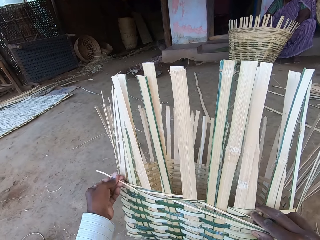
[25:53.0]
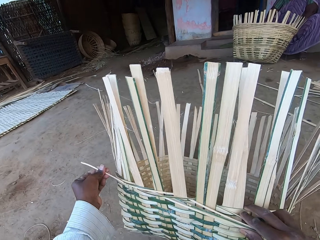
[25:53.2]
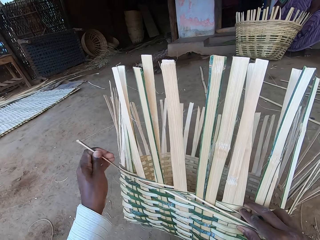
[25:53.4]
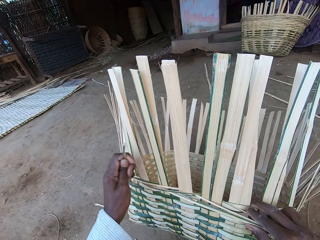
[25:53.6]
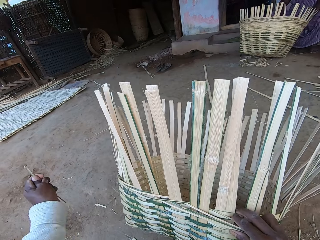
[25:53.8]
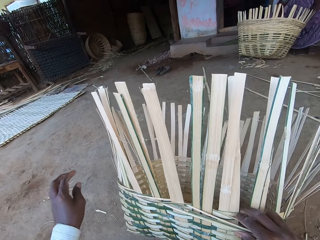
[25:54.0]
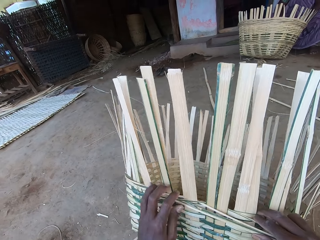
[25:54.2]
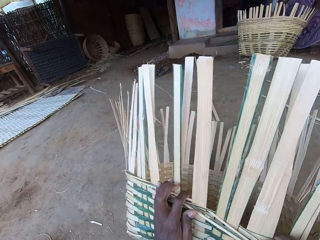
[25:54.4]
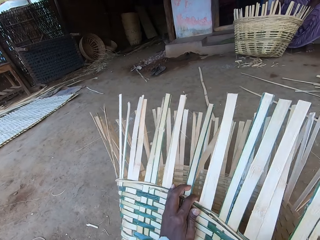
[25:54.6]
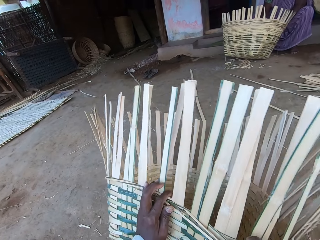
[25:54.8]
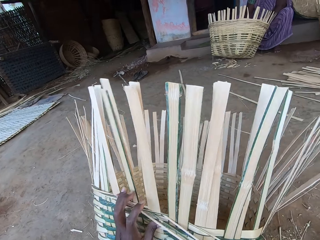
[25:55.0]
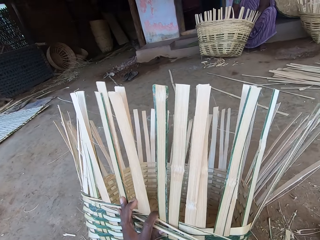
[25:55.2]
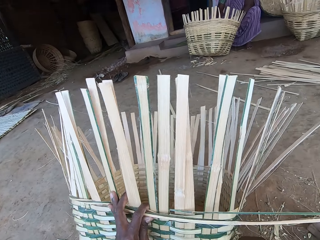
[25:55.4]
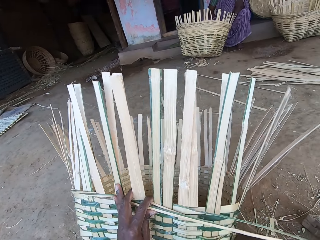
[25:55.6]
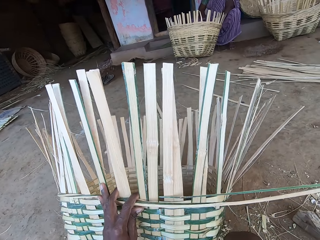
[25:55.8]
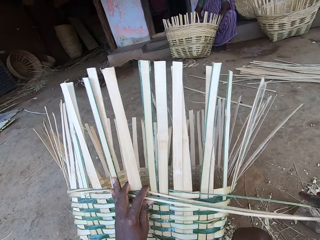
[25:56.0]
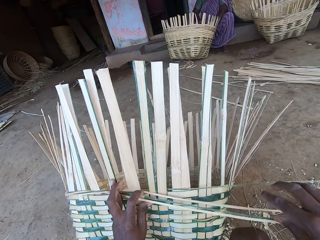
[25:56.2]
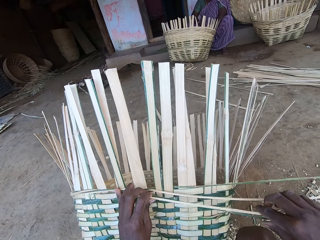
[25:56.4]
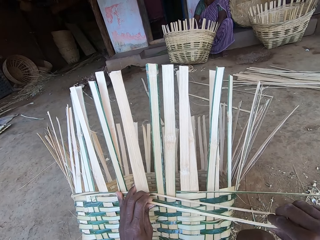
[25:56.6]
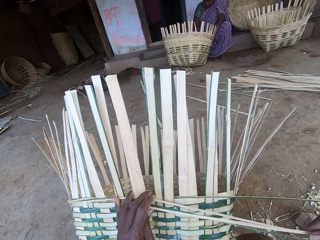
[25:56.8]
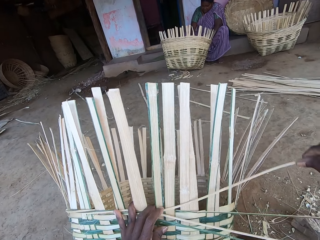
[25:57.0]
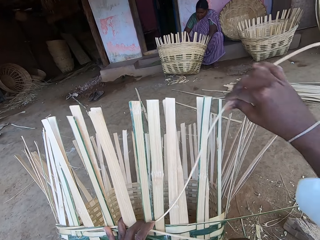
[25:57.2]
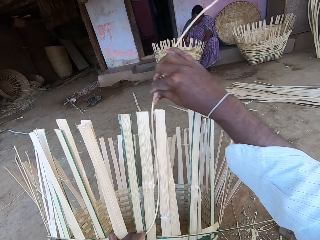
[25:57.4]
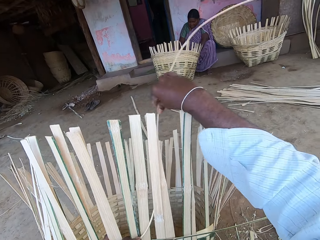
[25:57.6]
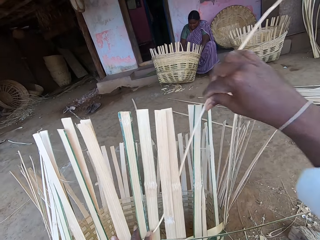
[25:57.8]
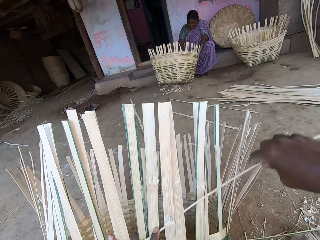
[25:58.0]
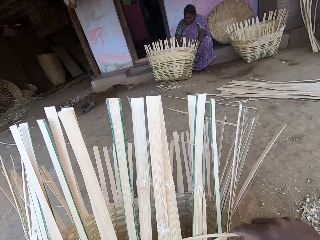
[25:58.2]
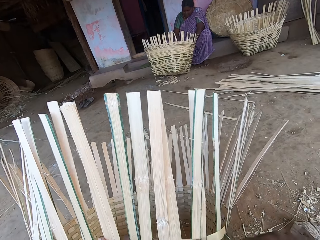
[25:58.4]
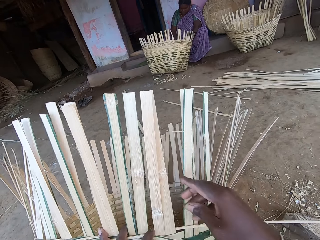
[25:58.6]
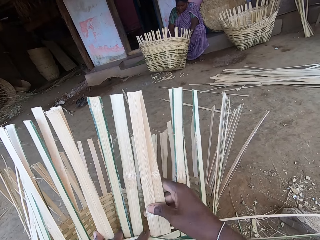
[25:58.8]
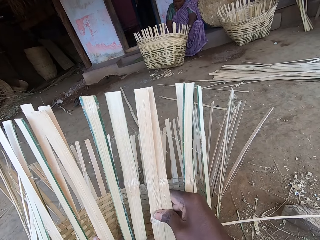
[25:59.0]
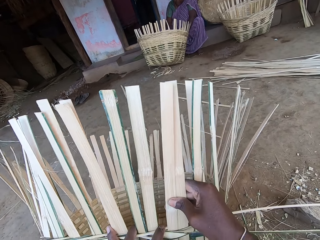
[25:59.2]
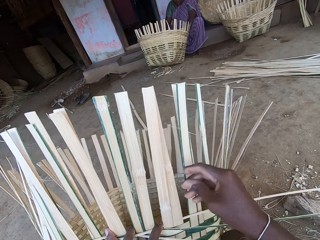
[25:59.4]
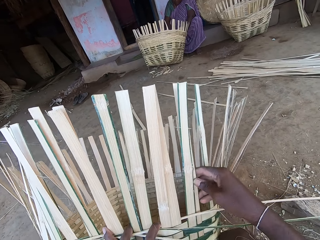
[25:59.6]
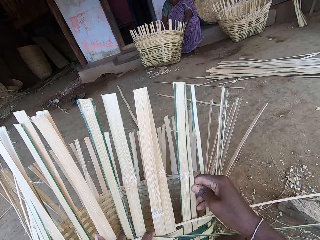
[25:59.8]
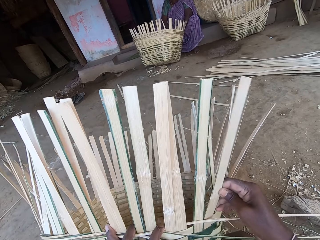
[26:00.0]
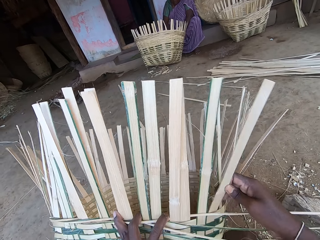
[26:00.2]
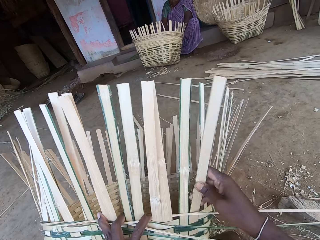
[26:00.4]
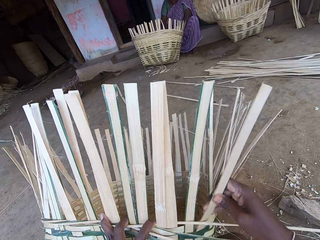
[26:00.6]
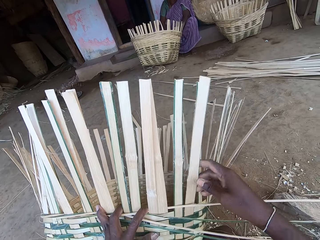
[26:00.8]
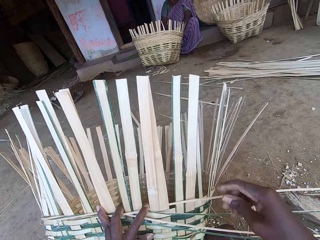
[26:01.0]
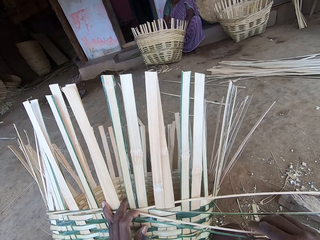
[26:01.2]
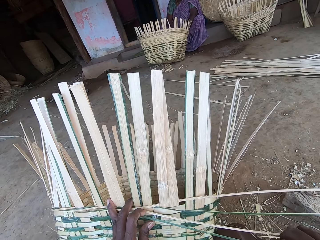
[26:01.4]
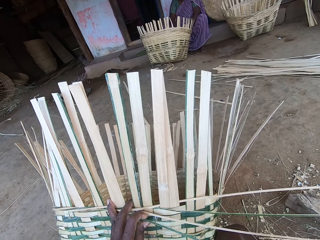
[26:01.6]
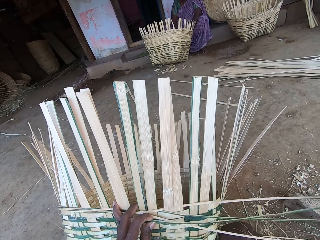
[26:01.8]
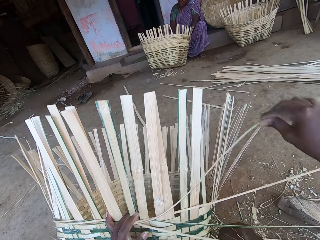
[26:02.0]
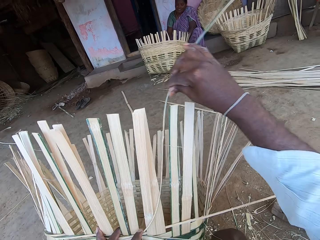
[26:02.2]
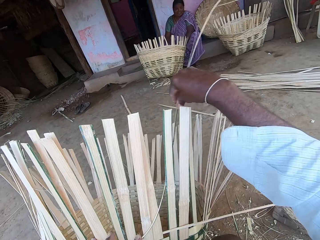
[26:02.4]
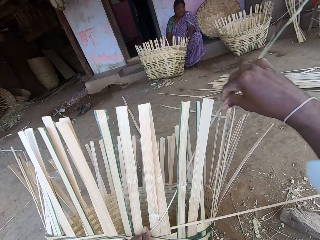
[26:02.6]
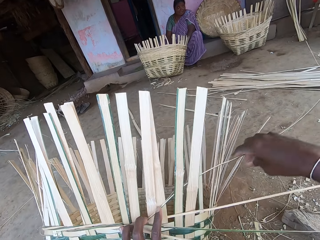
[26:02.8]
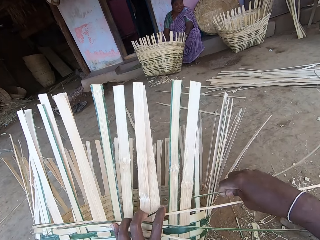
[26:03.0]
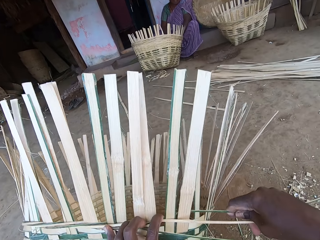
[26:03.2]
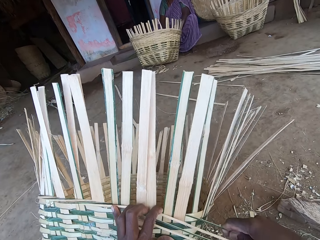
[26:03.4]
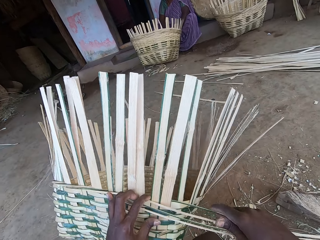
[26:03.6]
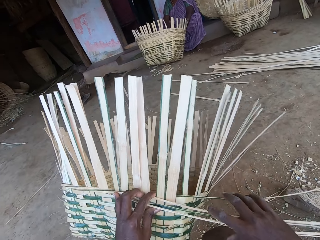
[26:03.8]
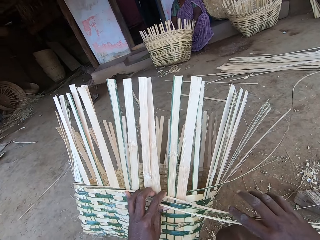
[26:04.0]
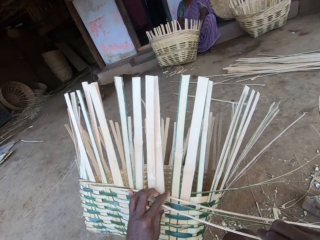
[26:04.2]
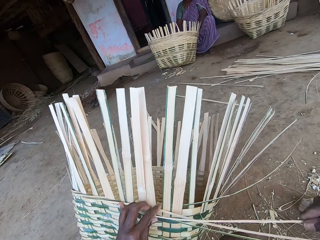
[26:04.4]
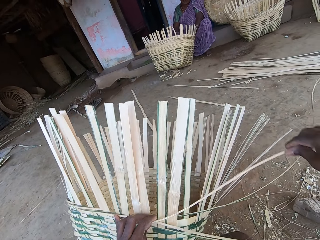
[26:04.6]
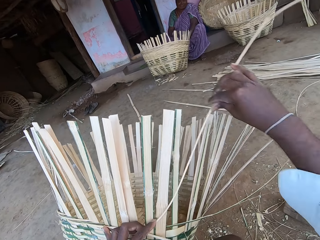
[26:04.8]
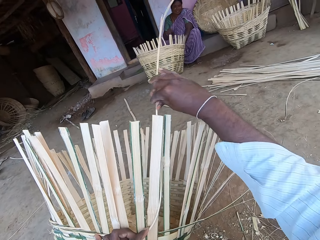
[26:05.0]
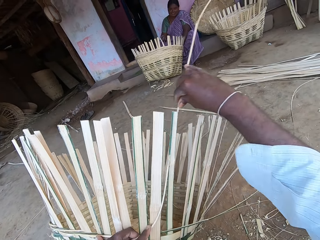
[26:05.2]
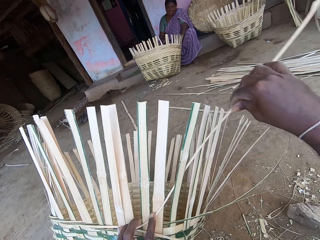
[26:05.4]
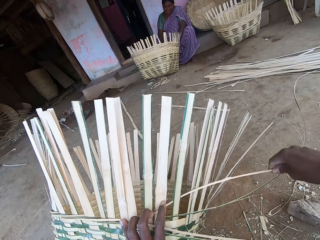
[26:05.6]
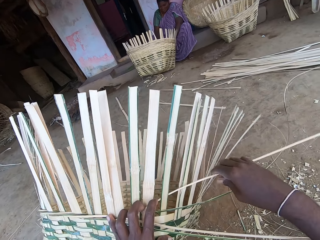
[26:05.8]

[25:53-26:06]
The camera wearer cuts the bamboo stick from the basket with his left hand. He bends the basket with his left hand. The woman interacts with the camera wearer. The camera wearer weaves the basket with the bamboo sticks in his right hand. He adjusts bamboo sticks on the basket with his right hand. He weaves the basket with the bamboo sticks in his right hand.

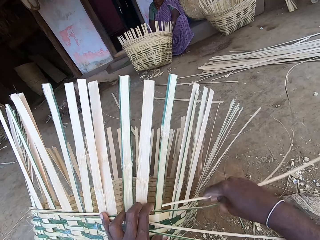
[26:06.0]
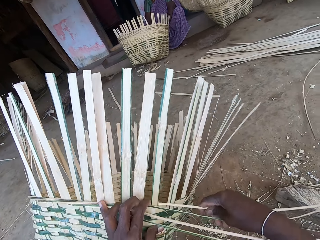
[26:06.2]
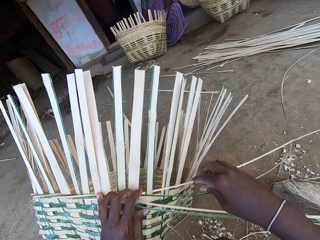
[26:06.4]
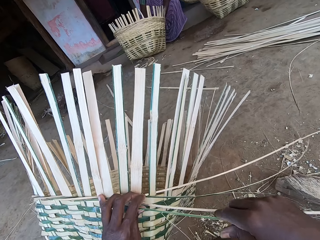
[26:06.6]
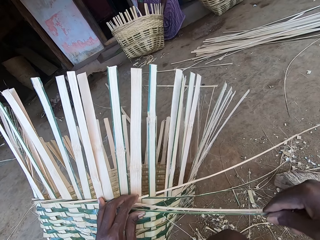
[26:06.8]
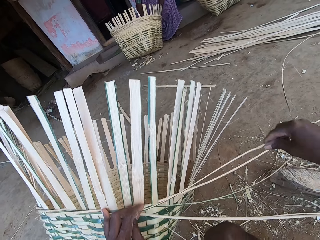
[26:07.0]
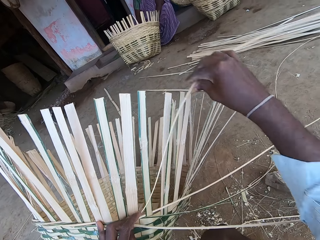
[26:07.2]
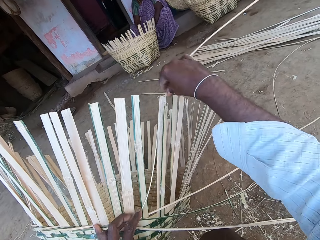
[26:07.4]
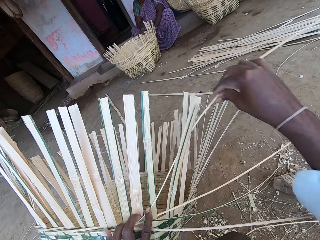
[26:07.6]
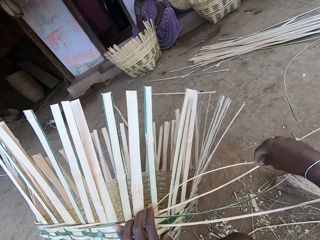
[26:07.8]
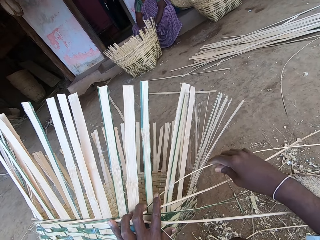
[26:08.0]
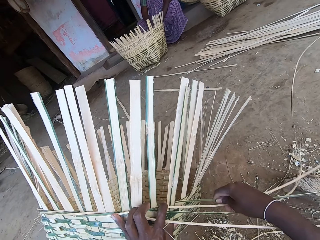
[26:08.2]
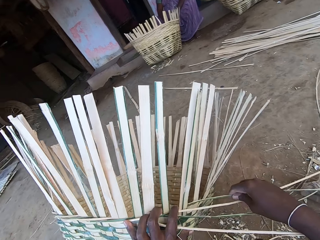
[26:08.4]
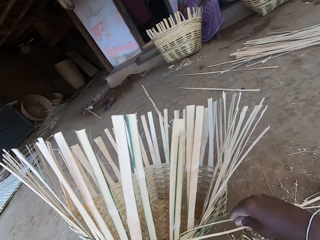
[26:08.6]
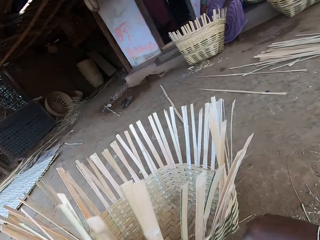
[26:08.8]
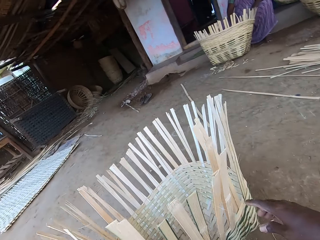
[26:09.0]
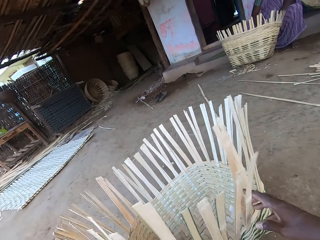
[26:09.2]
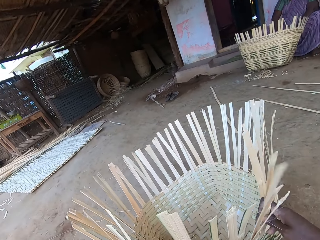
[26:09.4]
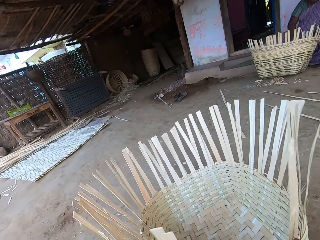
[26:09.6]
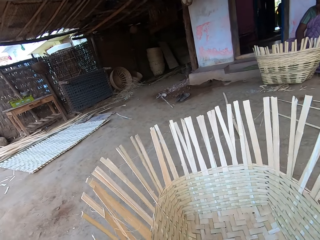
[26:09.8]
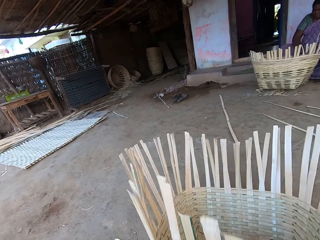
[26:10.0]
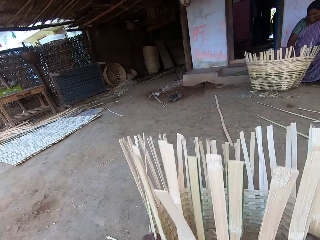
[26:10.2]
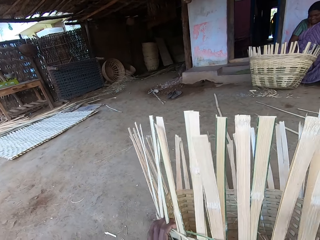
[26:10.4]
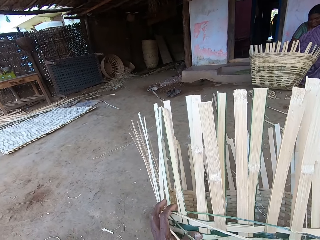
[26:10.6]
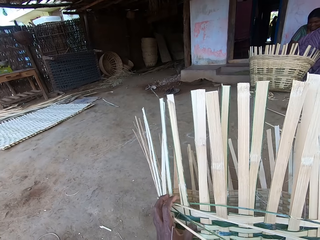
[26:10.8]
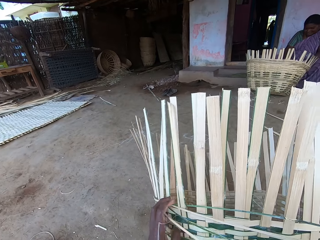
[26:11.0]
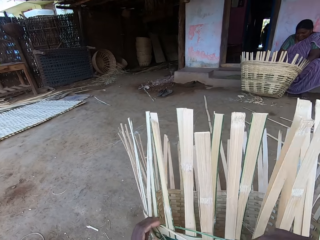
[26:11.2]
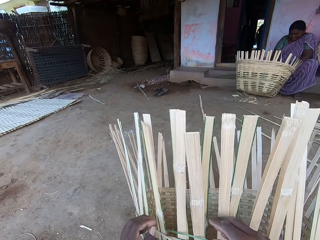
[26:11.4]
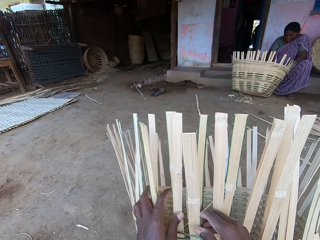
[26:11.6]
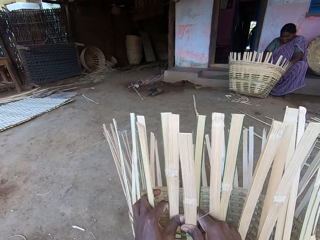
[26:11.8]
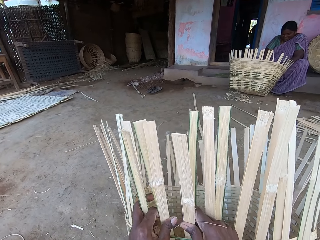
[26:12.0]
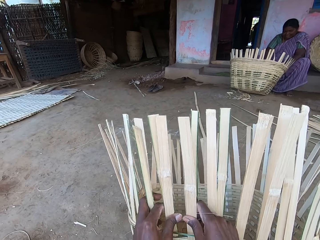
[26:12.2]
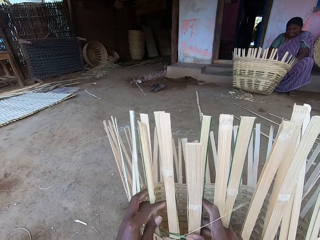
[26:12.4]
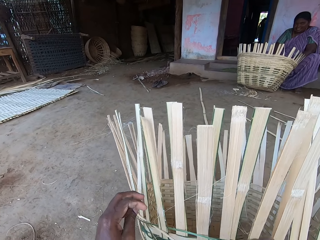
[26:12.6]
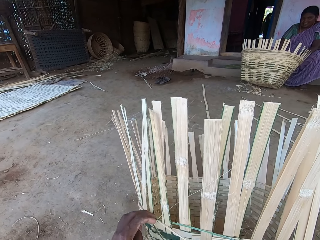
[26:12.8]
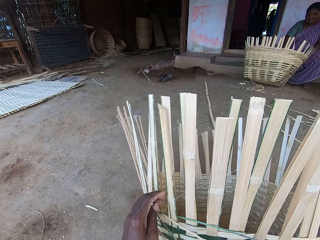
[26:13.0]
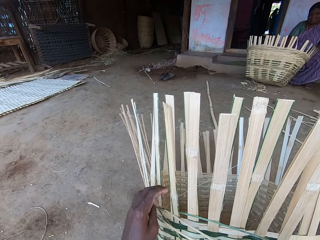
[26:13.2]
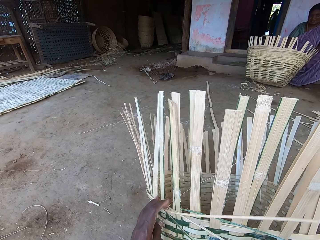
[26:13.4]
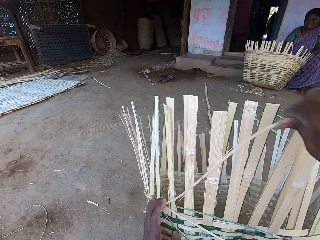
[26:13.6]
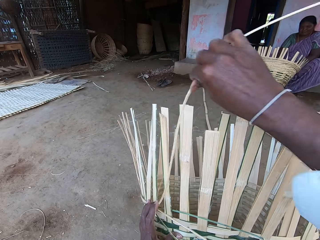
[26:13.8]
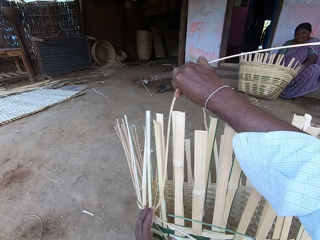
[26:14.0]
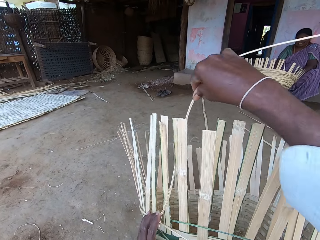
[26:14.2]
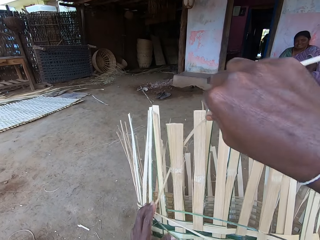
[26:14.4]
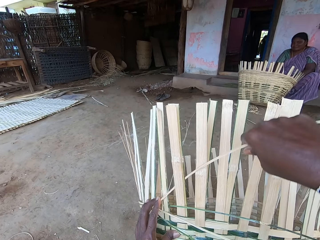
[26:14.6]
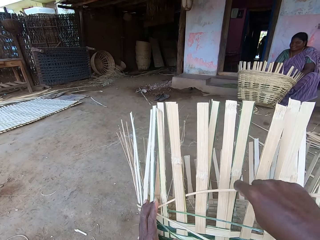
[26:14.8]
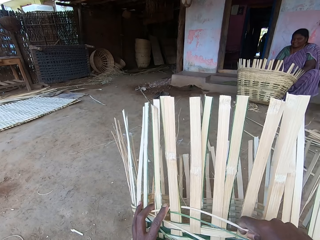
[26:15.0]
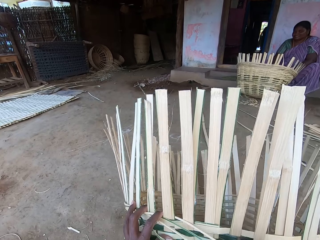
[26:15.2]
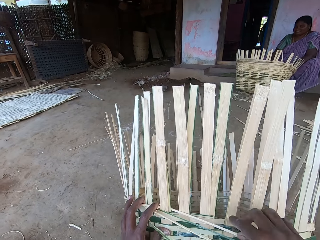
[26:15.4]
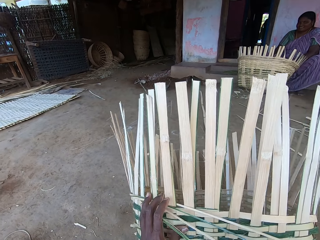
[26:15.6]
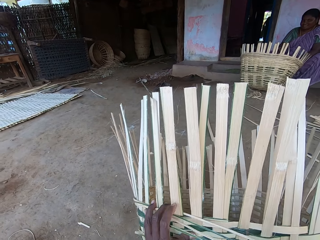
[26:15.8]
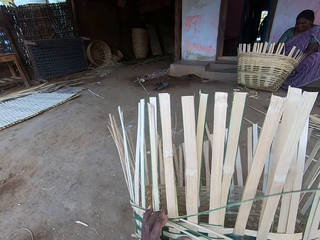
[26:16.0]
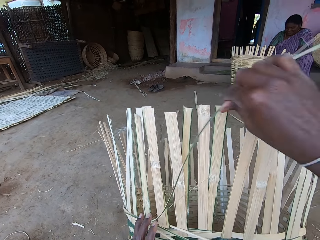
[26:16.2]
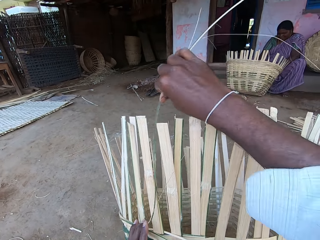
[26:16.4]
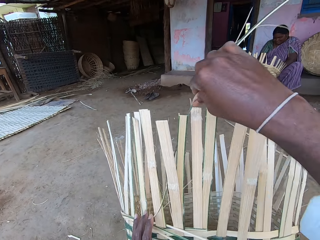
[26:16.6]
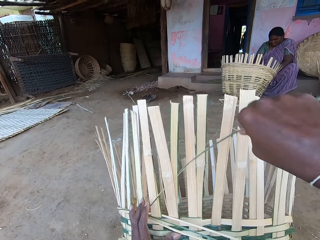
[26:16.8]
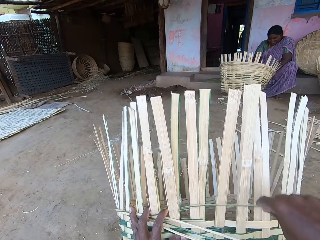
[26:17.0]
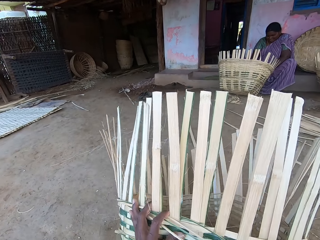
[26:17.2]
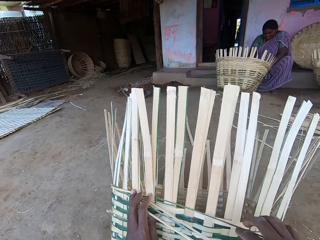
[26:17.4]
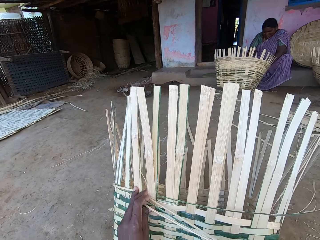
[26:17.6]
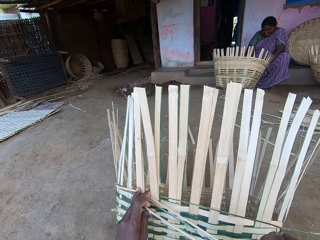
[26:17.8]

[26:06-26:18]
The woman turns the basket on the ground with her hands. The woman lifts the basket from the ground with her hands. The camera wearer turns the basket with his left hand. He hits the basket on the ground with both hands. The woman weaves a basket on the ground with her hands. The camera wearer adjusts bamboo sticks on the basket with both hands. He weaves the basket with the bamboo sticks in his right hand.
